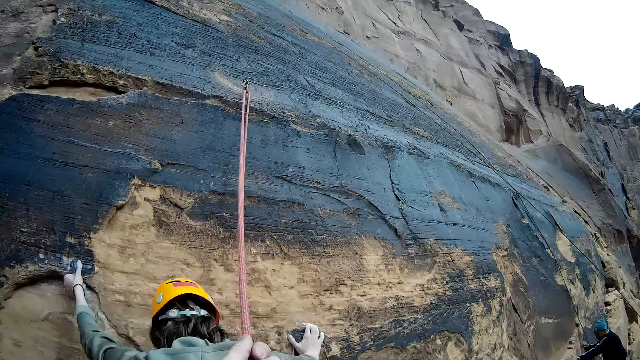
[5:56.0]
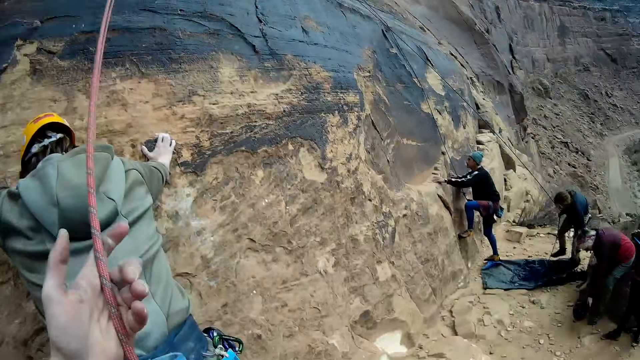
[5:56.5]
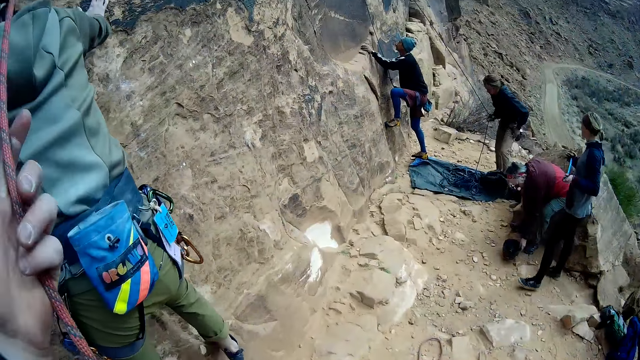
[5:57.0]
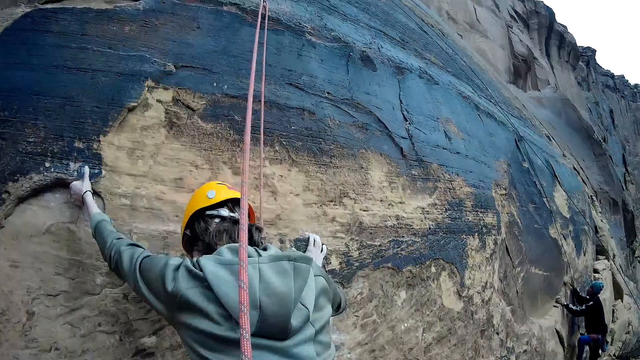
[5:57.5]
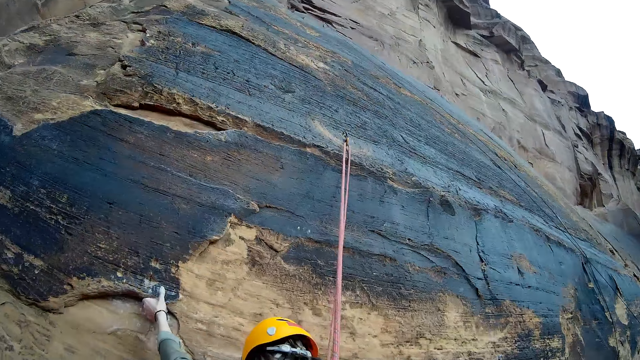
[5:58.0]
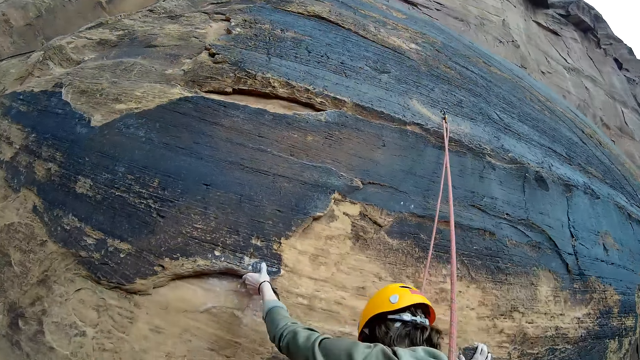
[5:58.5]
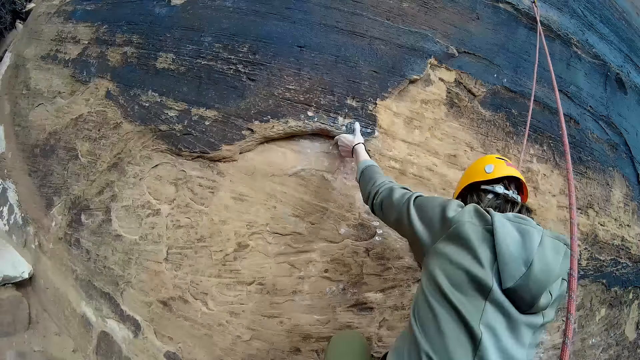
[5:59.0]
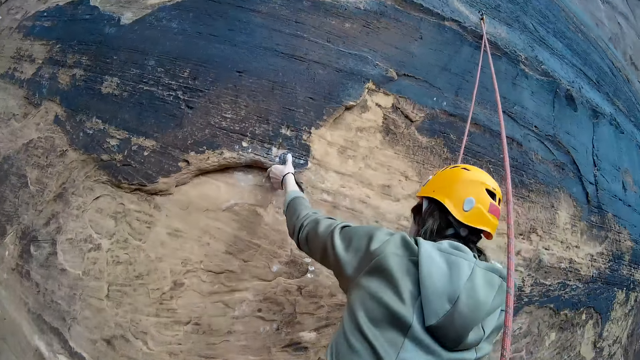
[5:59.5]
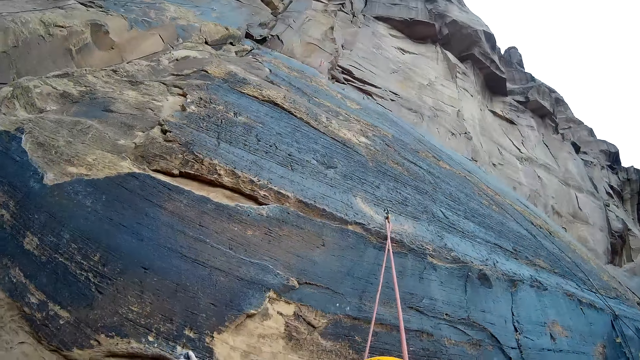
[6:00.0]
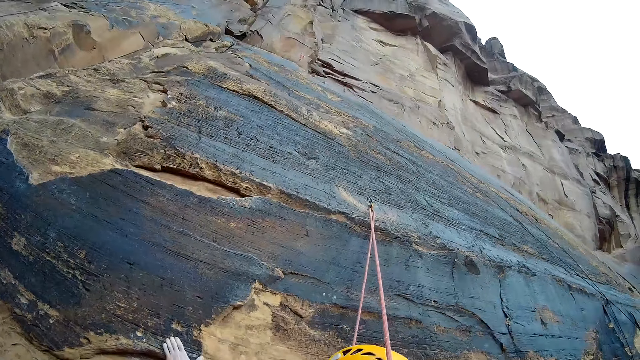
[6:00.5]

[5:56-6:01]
A man climbs on the rock mountain. Another man positions himself on the rock mountain.

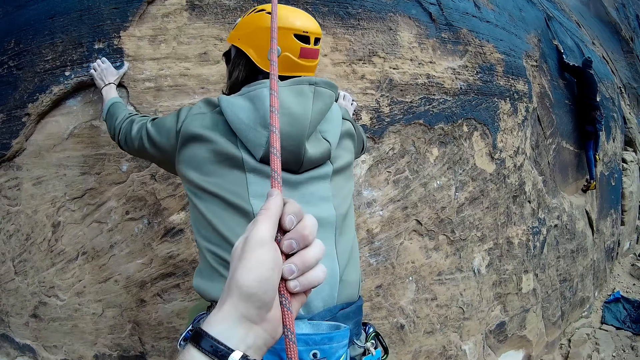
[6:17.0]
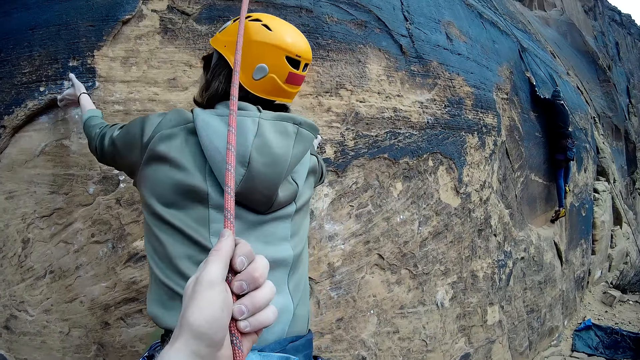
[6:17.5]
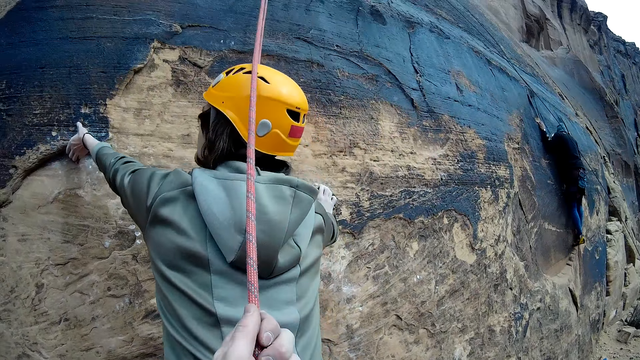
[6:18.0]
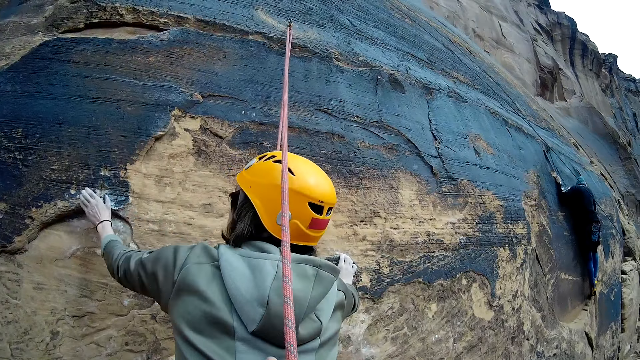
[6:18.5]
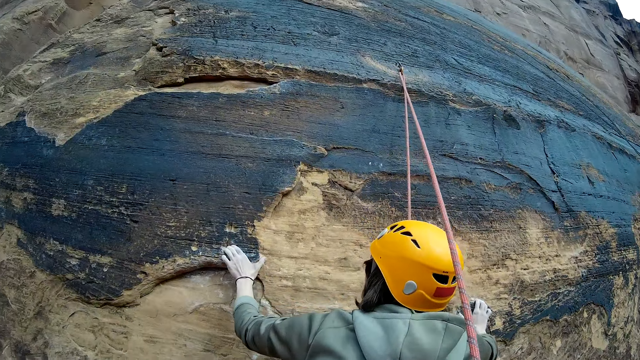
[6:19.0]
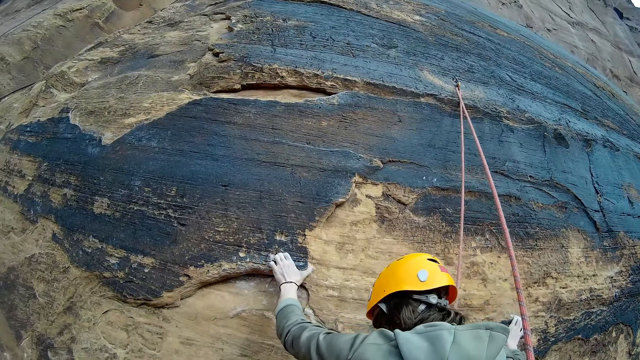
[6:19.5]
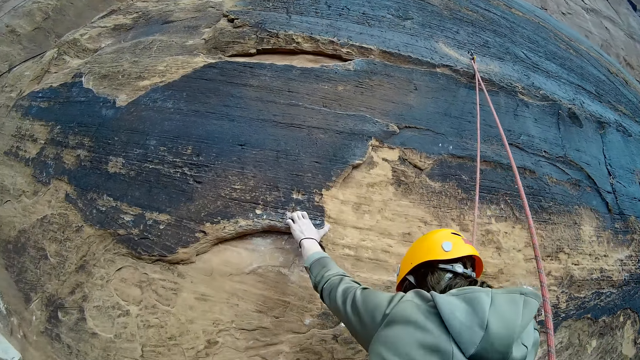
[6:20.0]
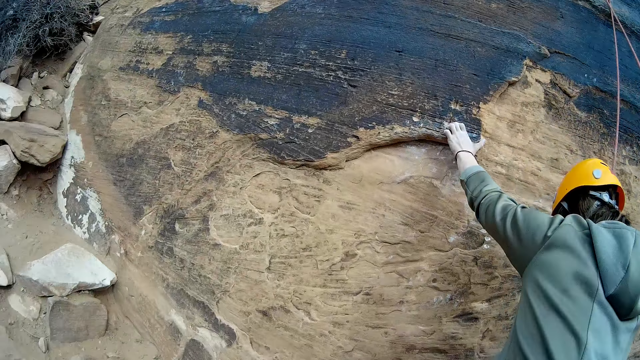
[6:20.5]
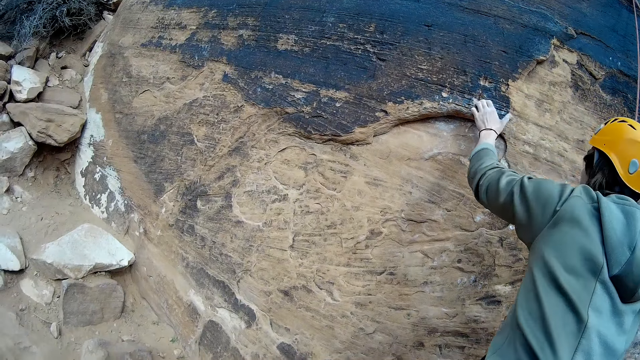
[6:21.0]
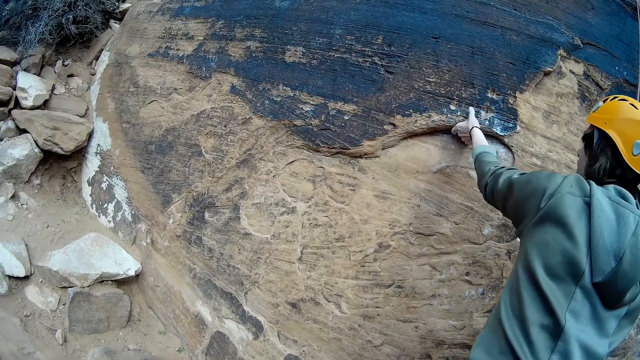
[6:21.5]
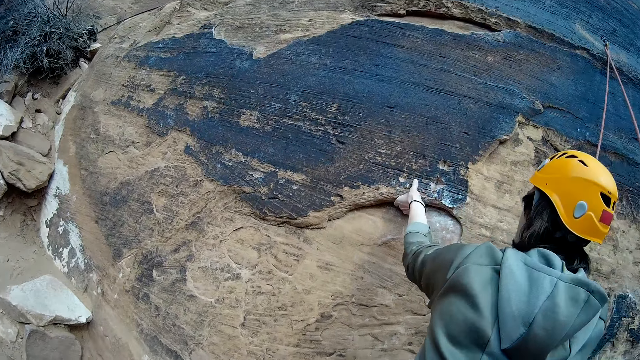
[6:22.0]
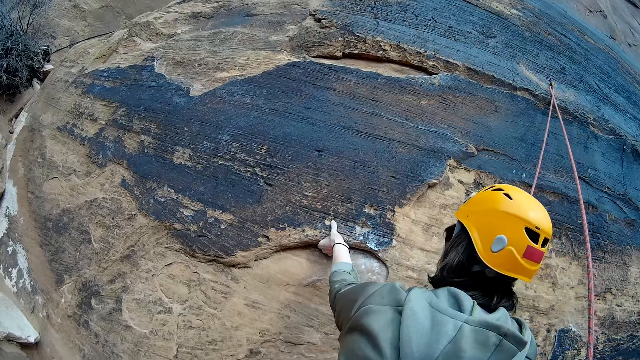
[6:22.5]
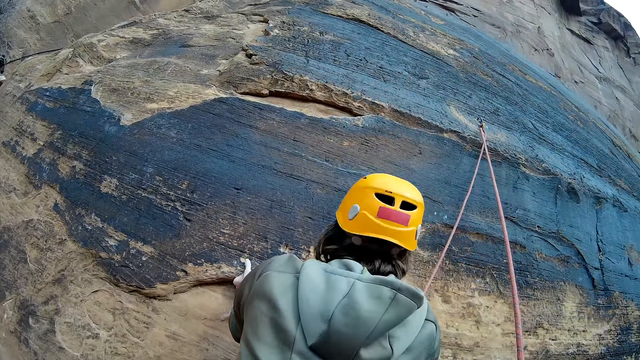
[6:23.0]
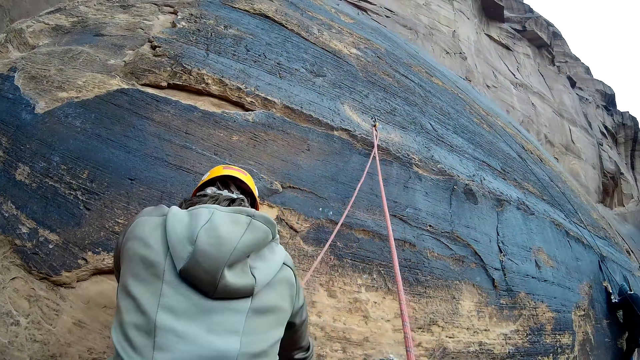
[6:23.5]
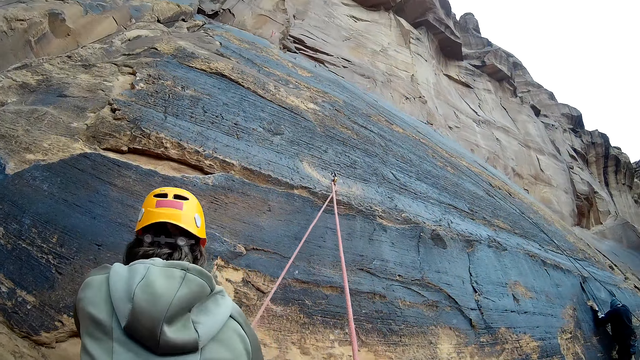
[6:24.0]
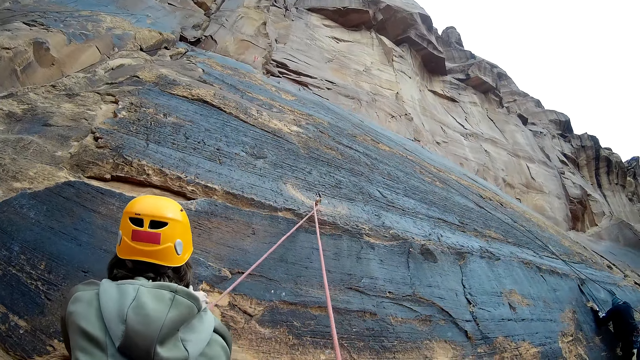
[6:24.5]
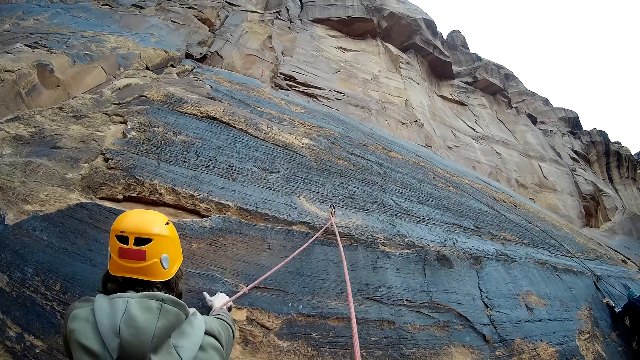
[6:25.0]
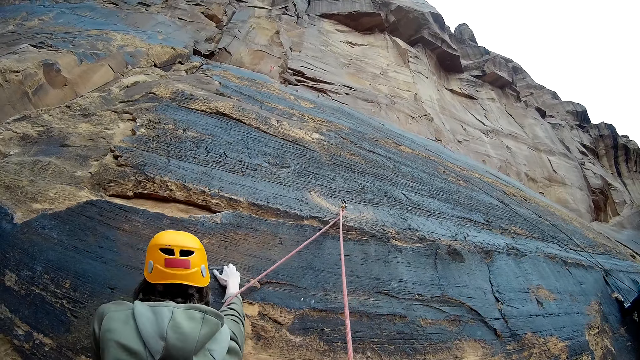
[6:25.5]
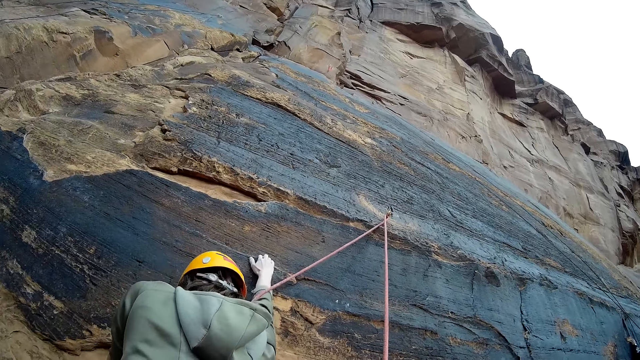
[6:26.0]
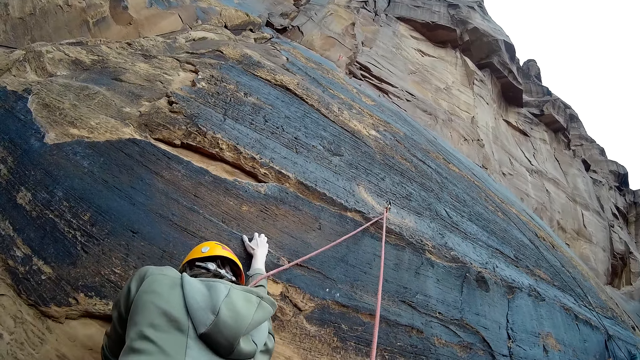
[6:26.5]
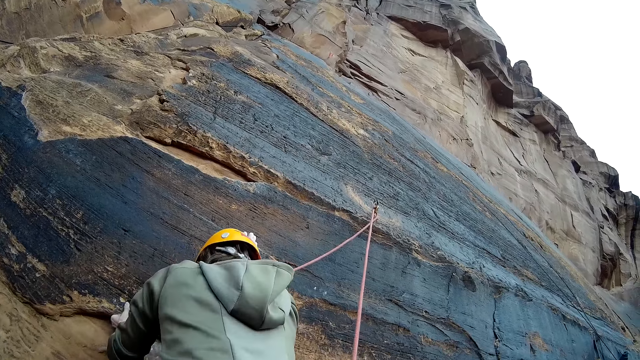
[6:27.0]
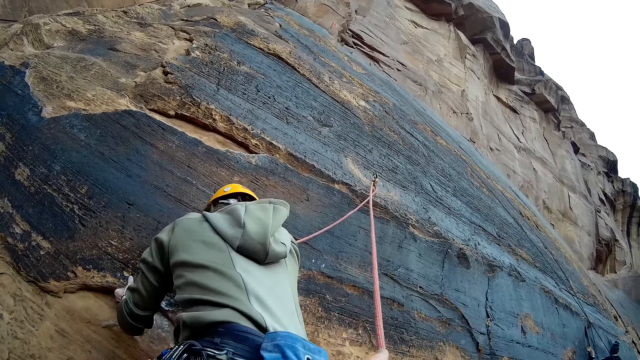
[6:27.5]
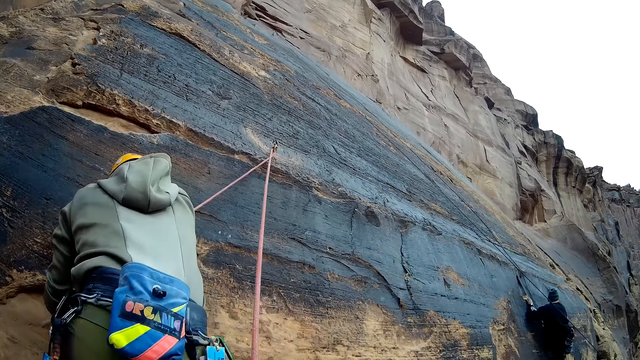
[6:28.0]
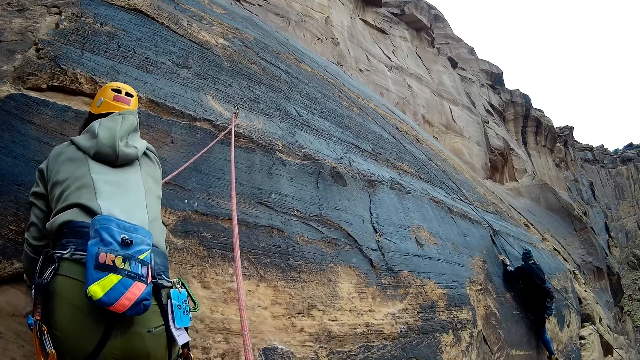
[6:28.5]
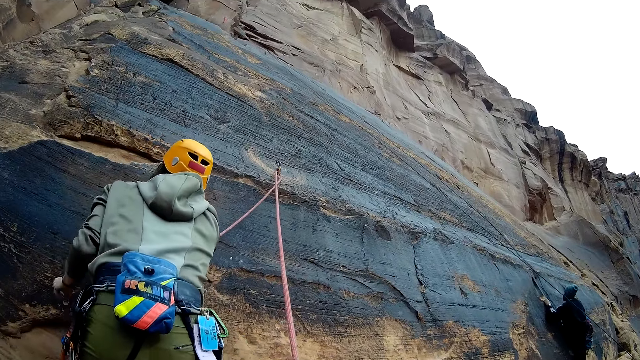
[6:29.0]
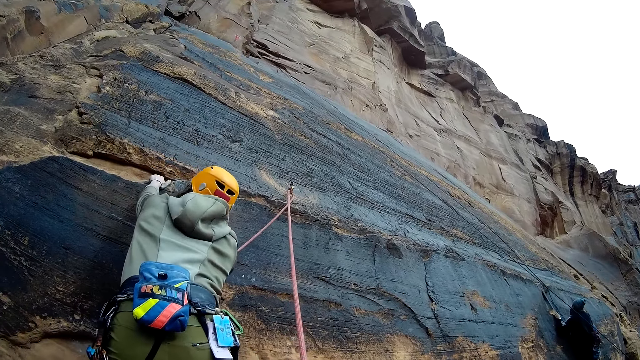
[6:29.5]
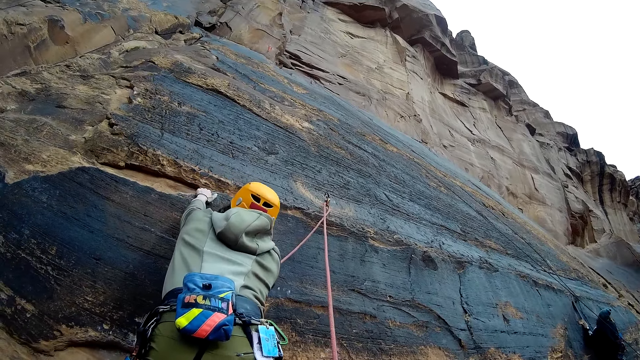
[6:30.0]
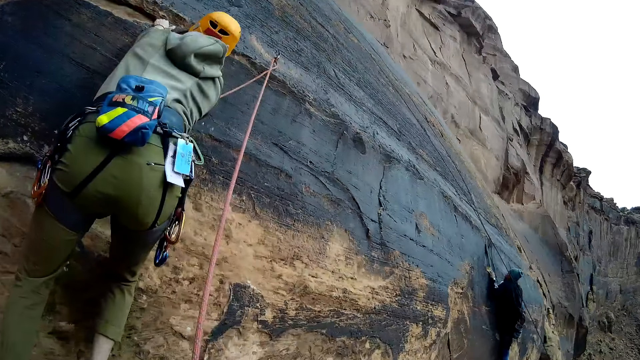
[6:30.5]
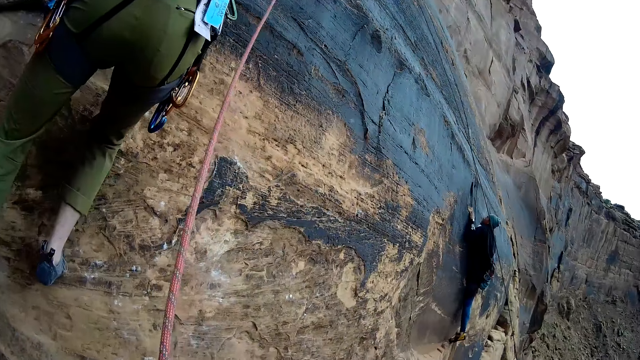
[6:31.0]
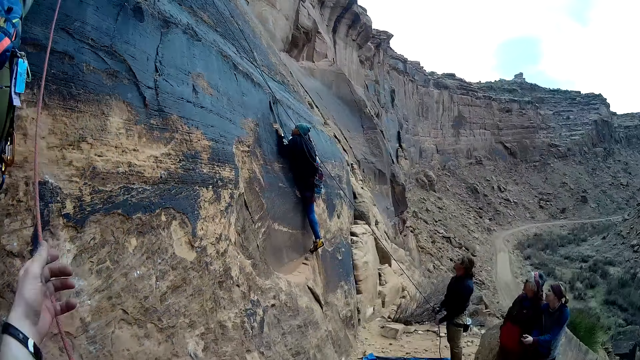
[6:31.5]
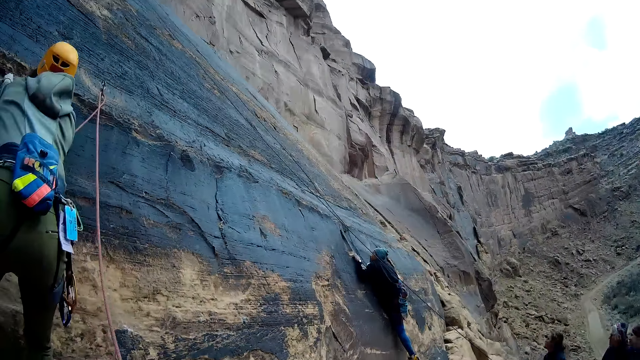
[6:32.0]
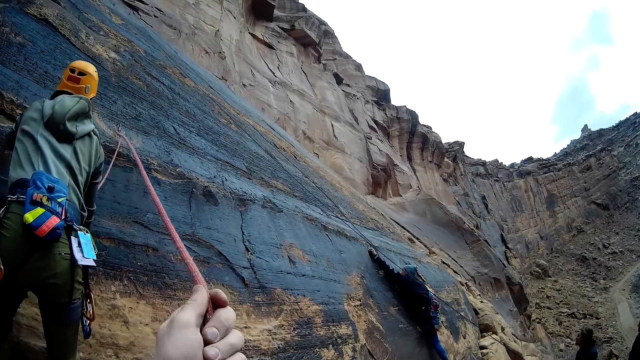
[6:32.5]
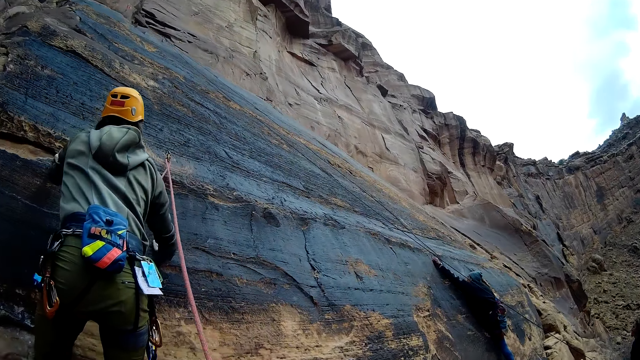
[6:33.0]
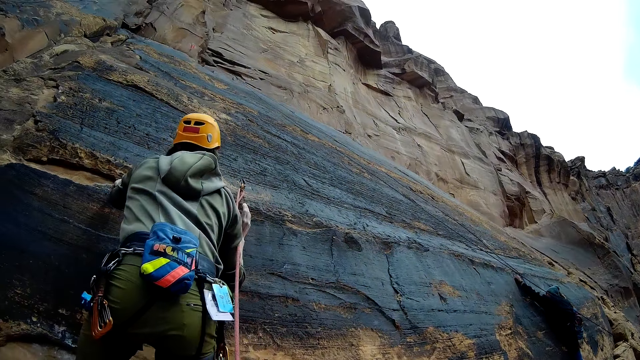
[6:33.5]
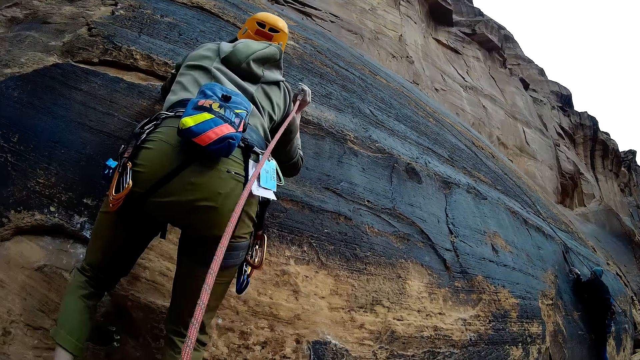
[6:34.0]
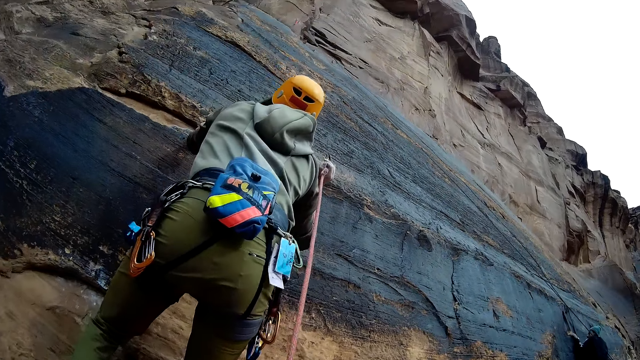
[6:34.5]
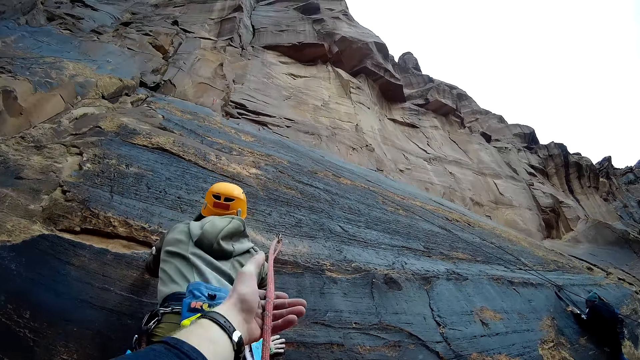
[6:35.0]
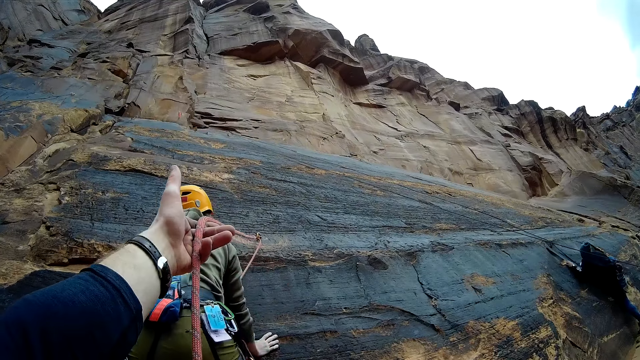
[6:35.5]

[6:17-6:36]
A man climbs the mountain wall with a rope. Another man climbs the mountain wall with a rope. The camera wearer adjusts the rope. The other man adjusts the rope.
